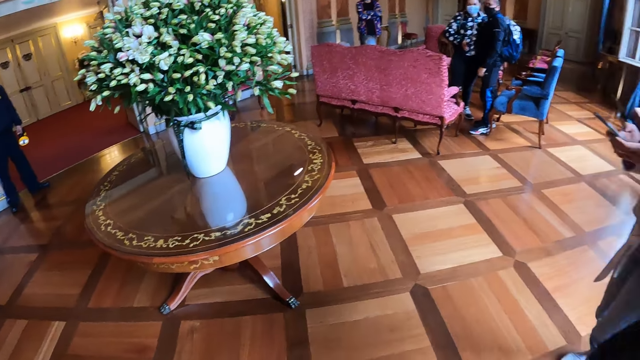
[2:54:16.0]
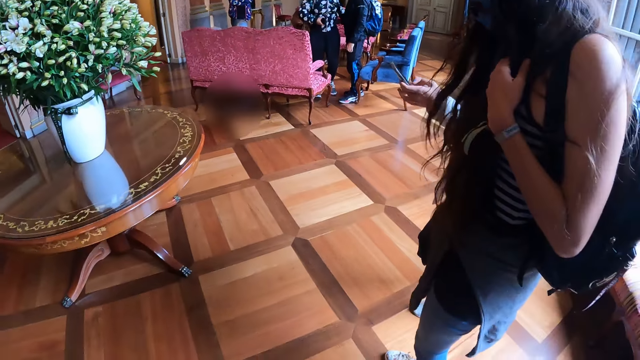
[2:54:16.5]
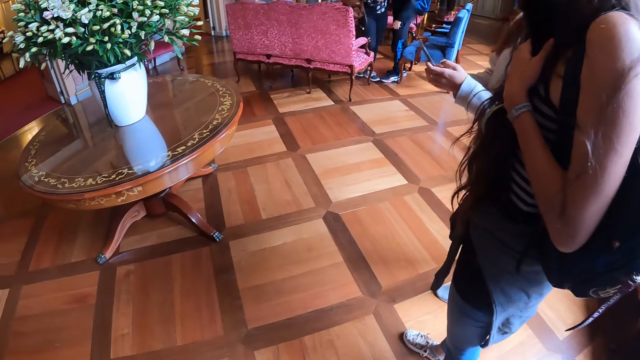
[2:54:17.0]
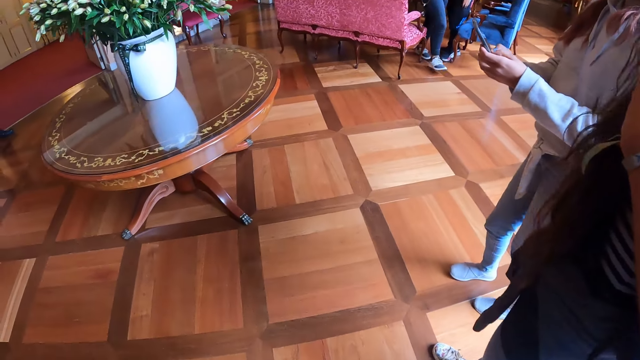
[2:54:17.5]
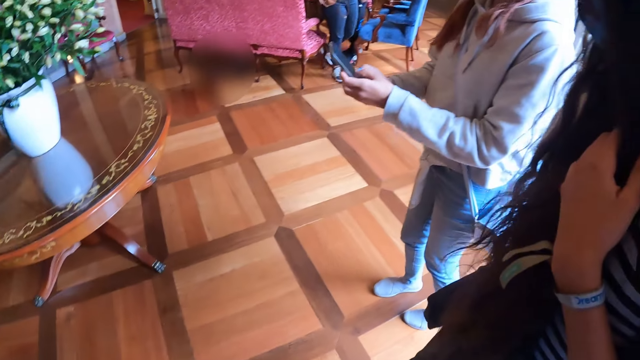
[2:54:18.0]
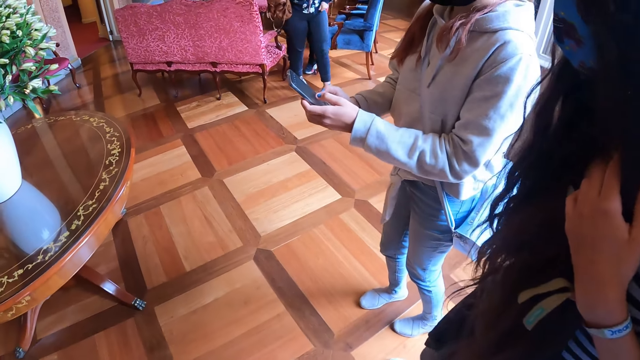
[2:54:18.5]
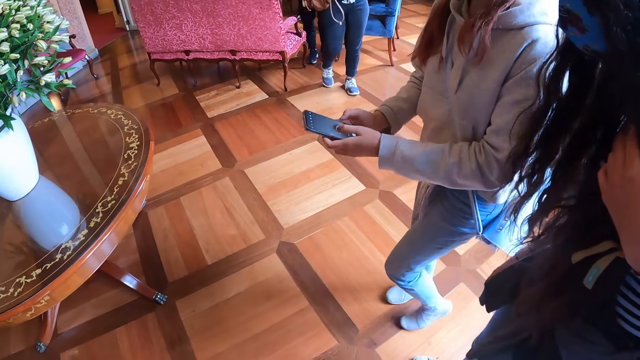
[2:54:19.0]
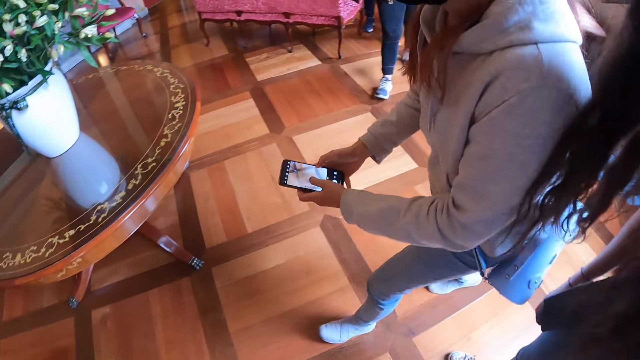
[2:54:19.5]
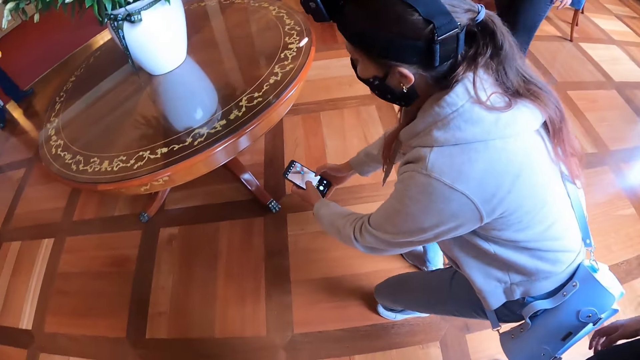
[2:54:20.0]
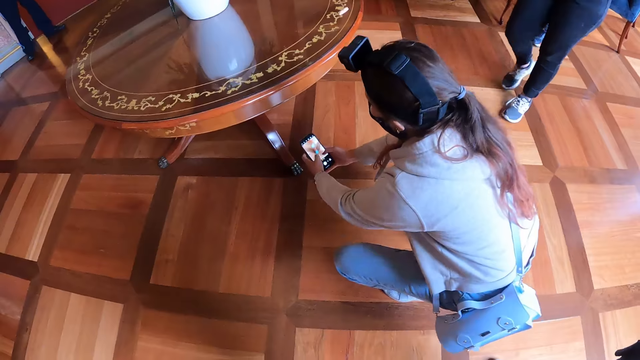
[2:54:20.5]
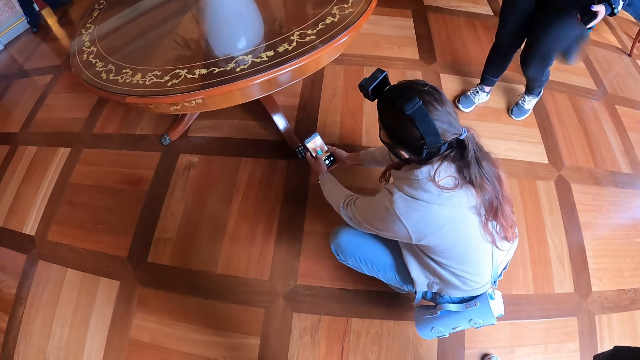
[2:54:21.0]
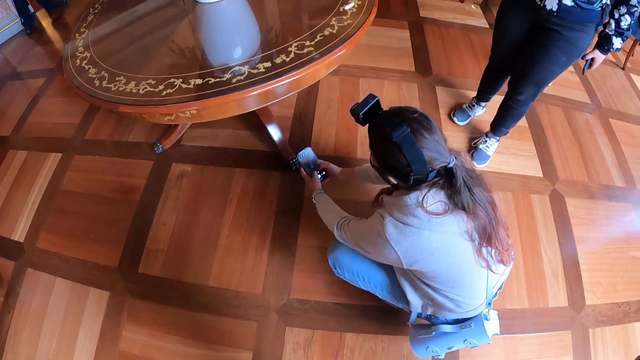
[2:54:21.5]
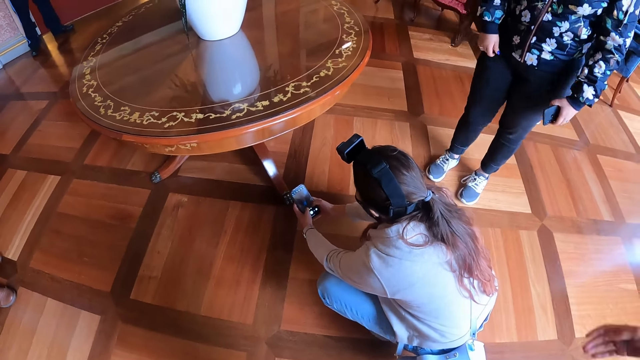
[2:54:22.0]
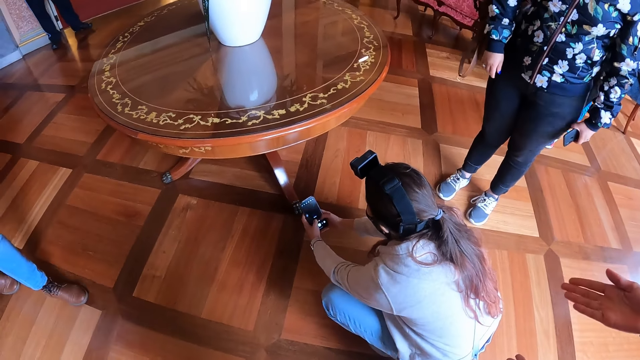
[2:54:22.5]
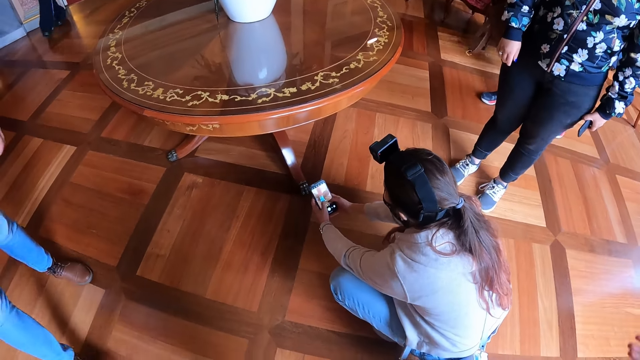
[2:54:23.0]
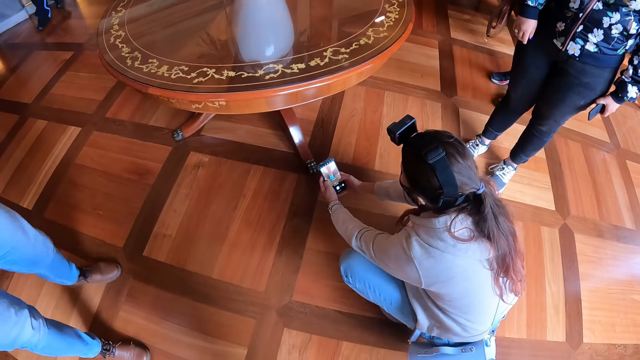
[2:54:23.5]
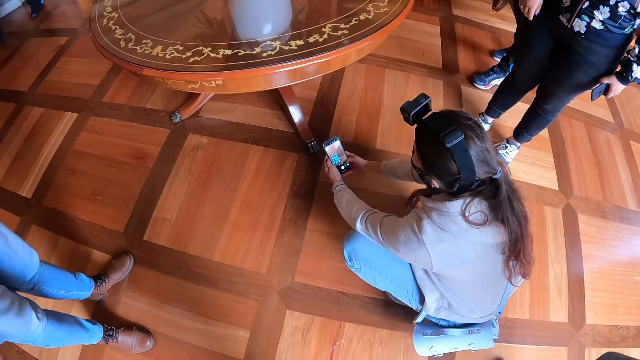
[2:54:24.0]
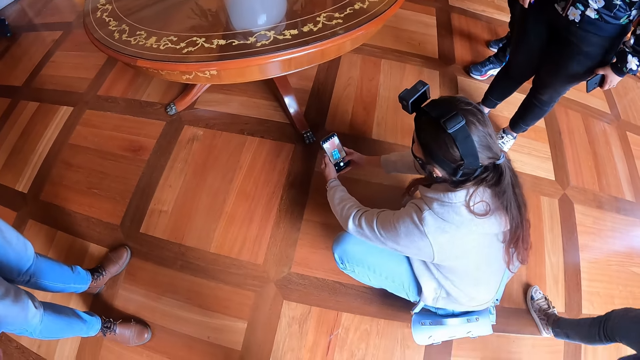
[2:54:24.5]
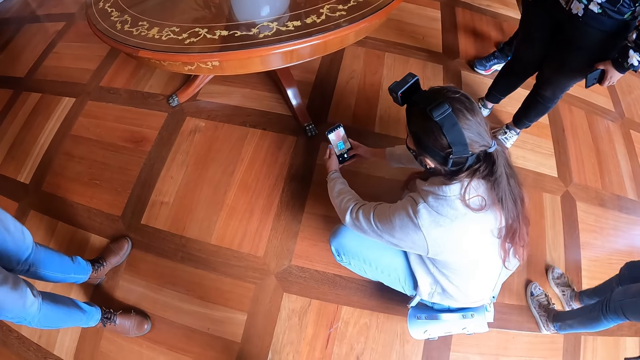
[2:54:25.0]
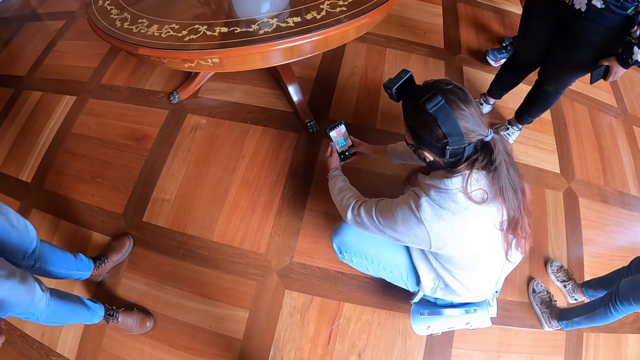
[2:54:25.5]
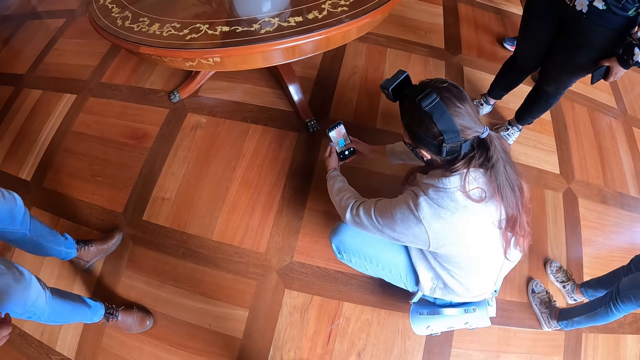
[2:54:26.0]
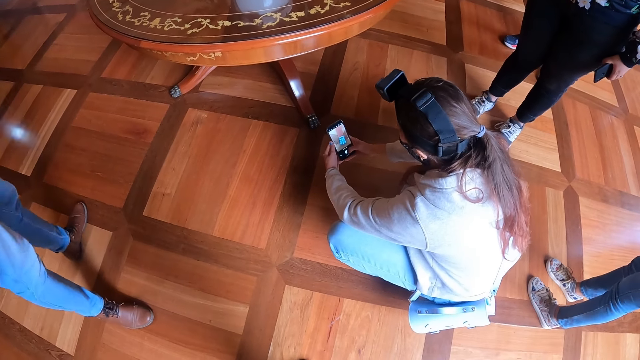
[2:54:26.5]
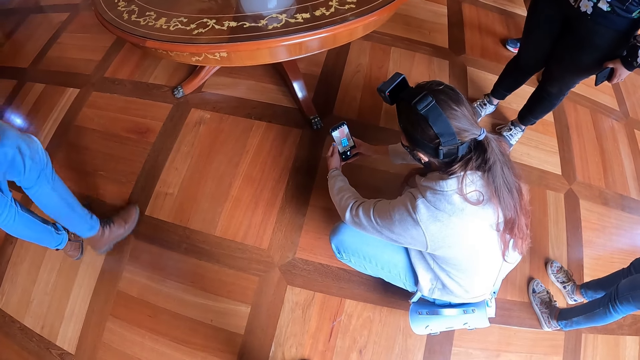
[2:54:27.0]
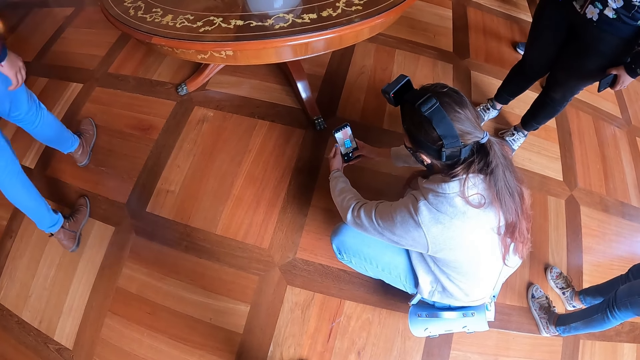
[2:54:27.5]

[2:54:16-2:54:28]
A person scrolls on a phone. A woman takes a picture with the phone.

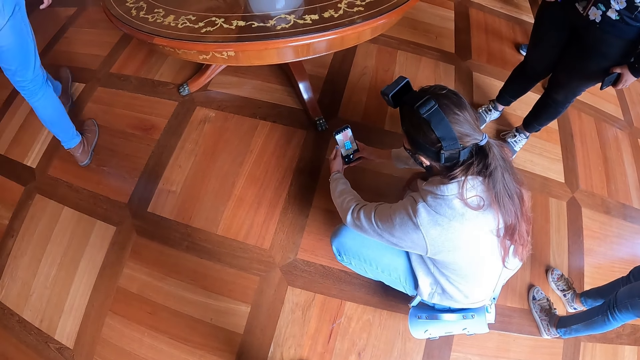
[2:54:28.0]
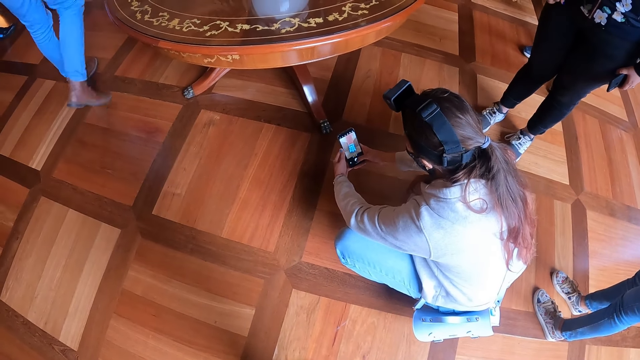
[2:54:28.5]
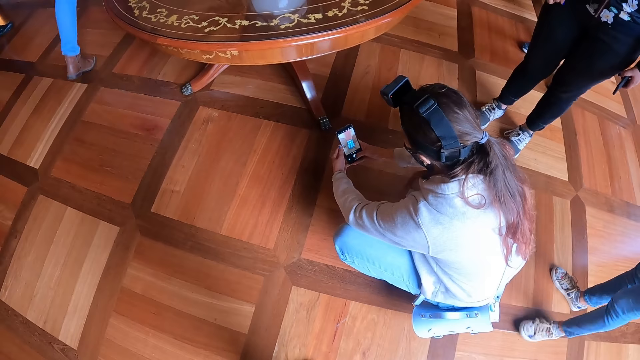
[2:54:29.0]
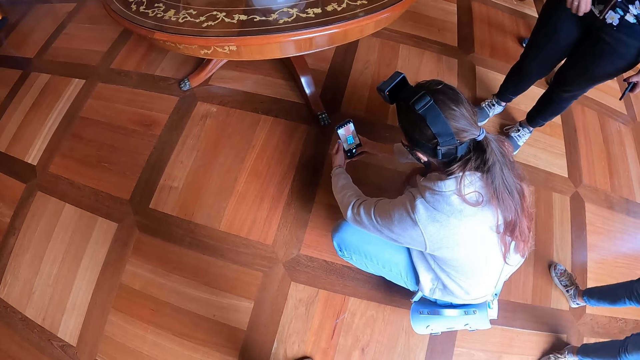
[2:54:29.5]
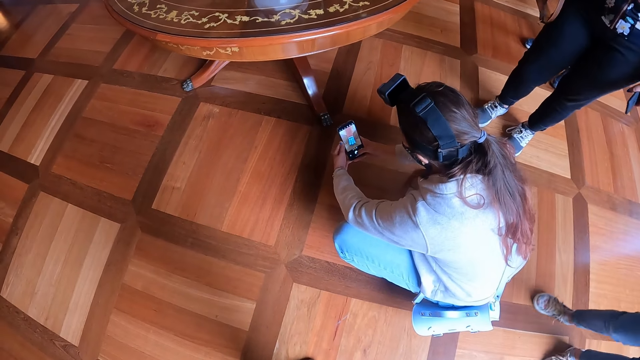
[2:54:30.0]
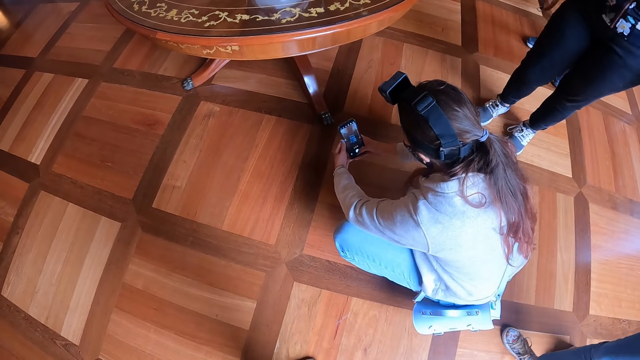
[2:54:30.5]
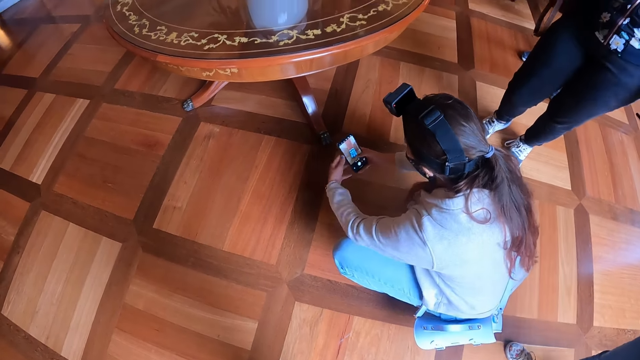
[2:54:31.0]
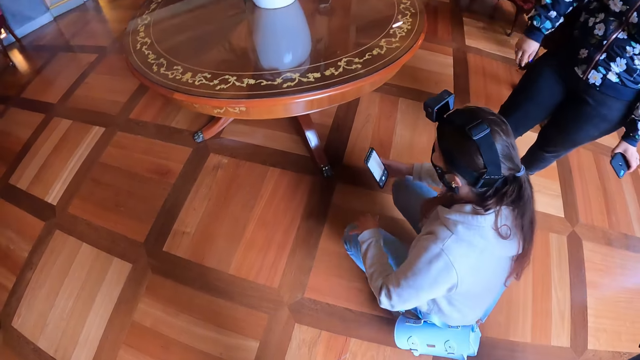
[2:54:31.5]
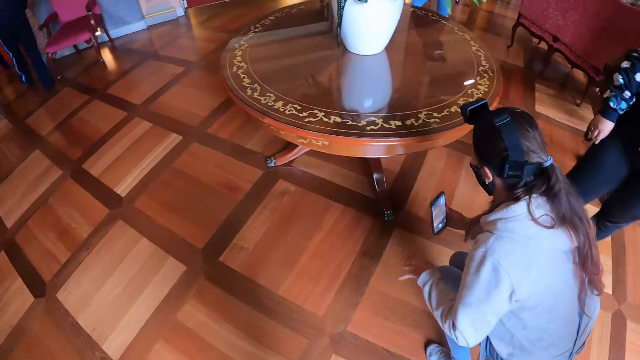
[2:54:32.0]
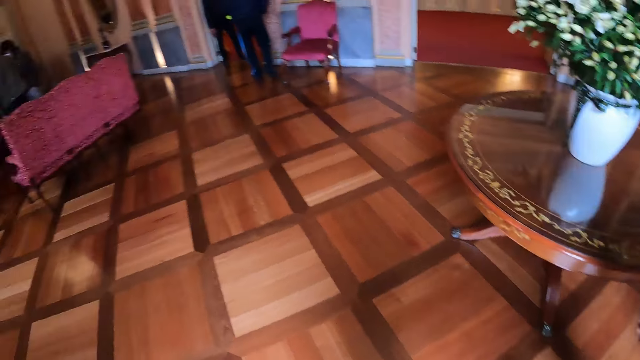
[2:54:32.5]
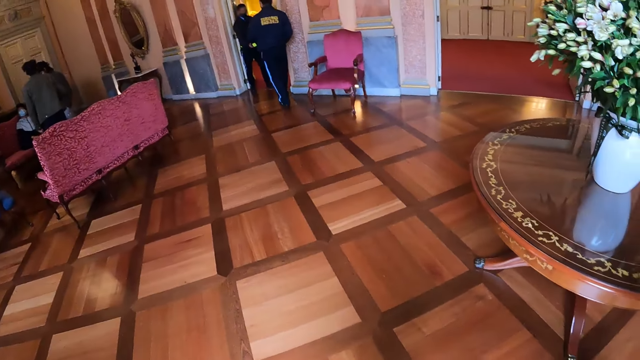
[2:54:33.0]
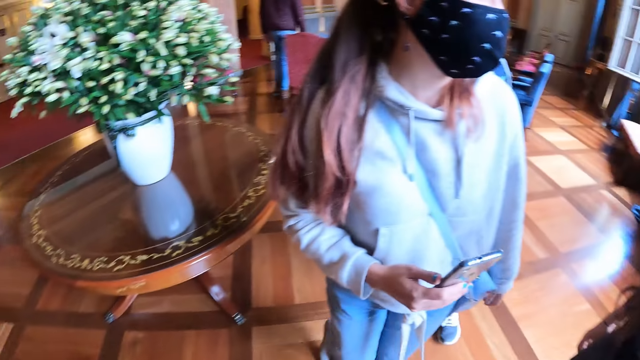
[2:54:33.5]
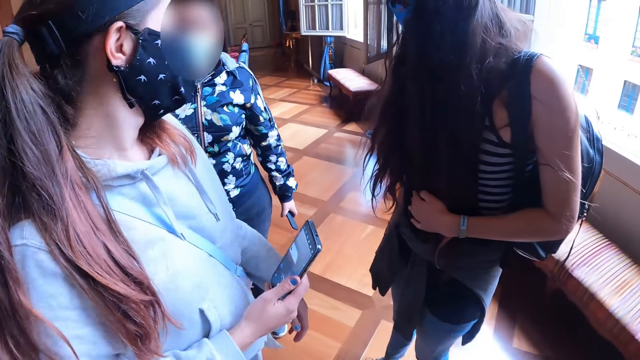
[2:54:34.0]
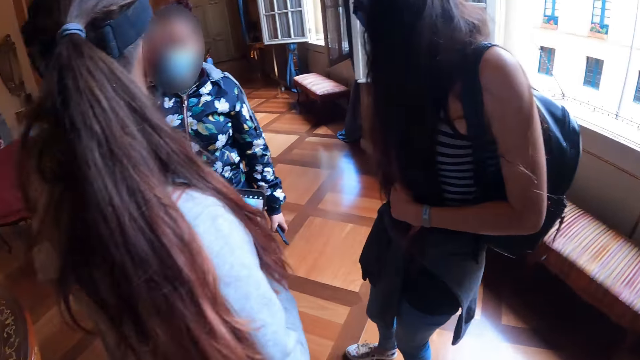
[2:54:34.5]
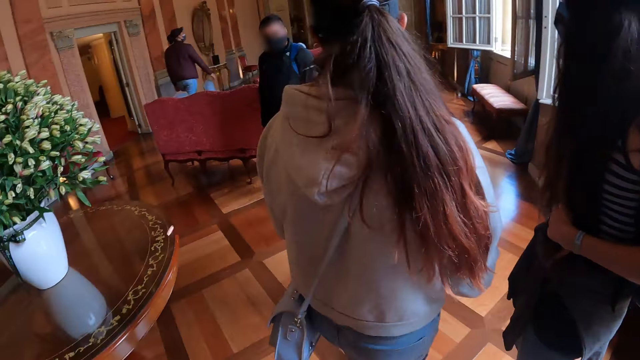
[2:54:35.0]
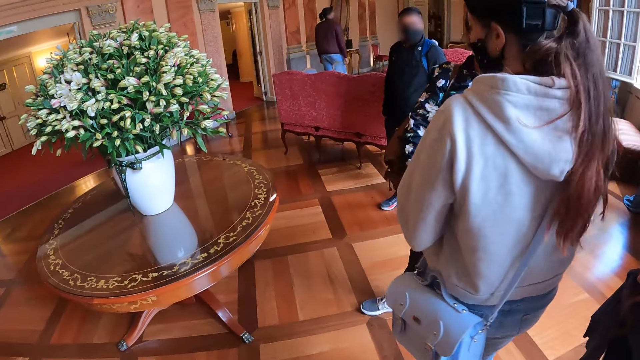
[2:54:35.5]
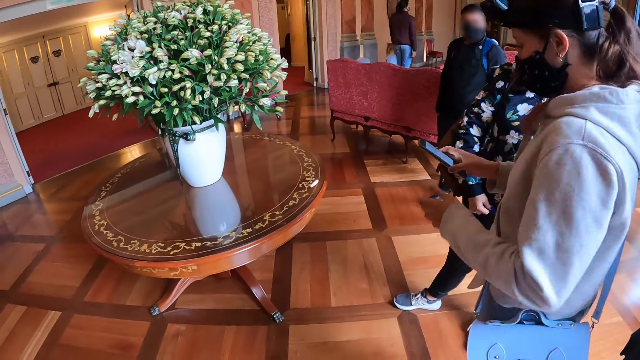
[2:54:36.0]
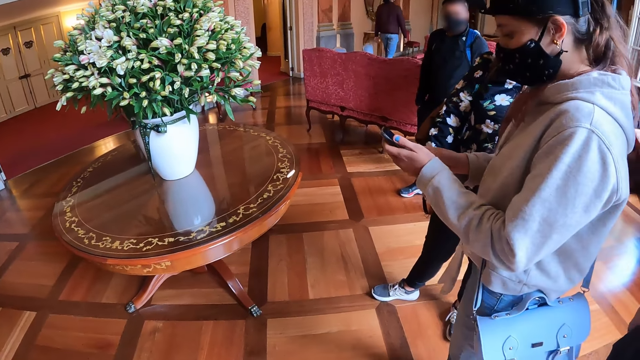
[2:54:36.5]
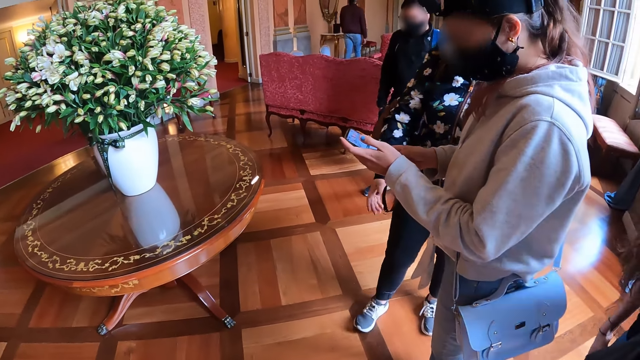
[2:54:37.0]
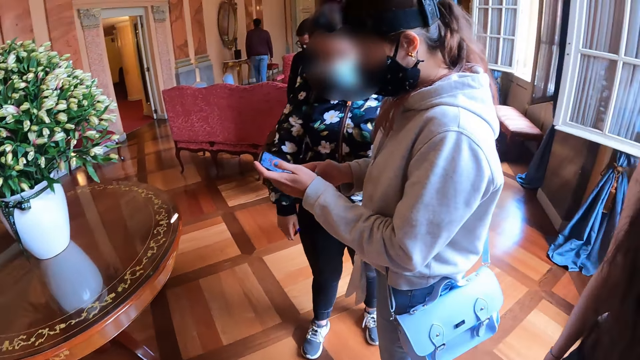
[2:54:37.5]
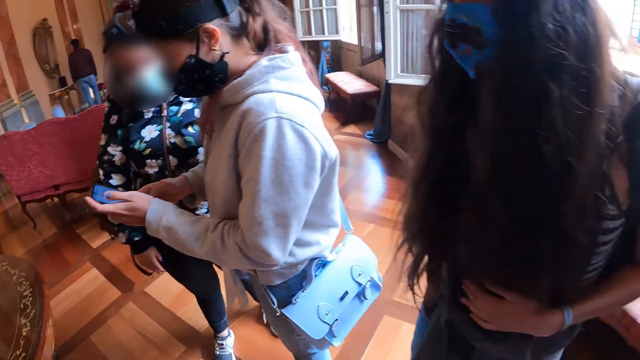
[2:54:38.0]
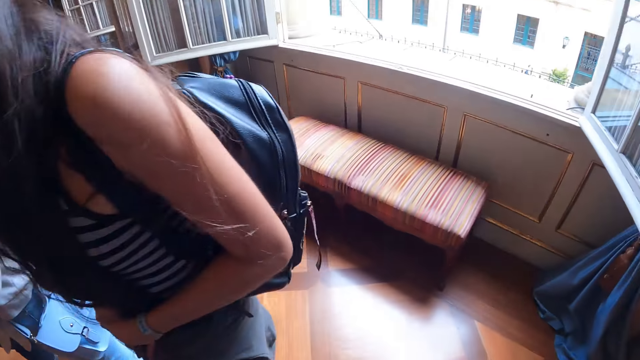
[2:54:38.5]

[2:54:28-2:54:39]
The camera wearer looks around in a room. A person scrolls on a phone.
